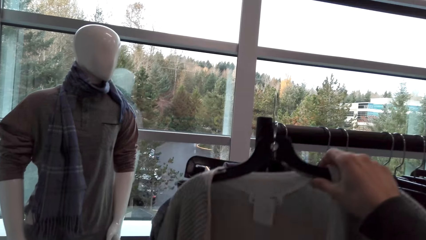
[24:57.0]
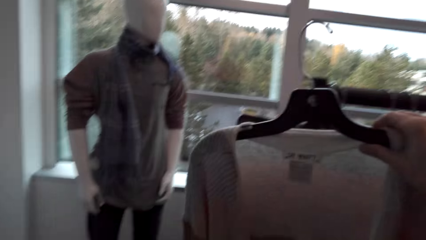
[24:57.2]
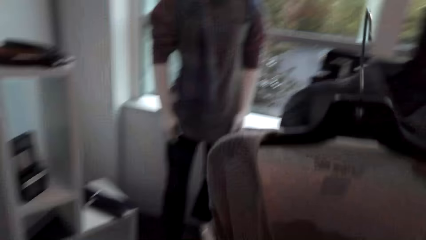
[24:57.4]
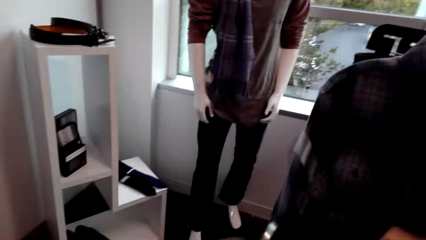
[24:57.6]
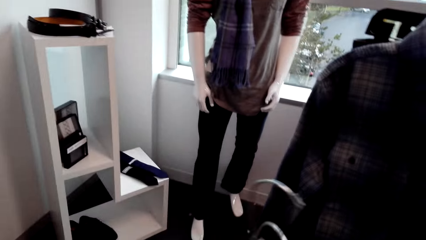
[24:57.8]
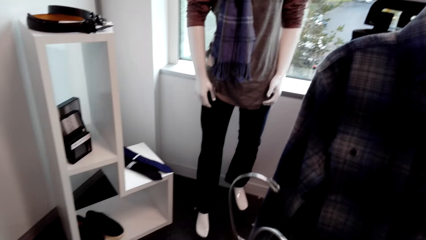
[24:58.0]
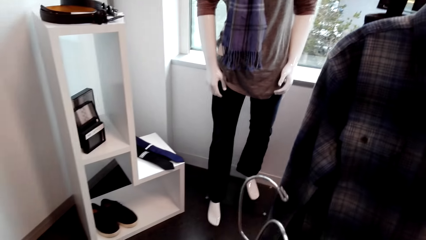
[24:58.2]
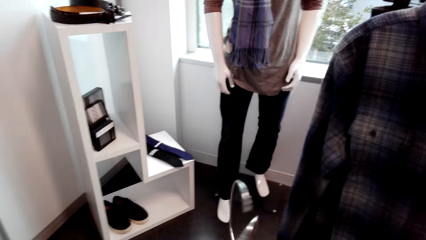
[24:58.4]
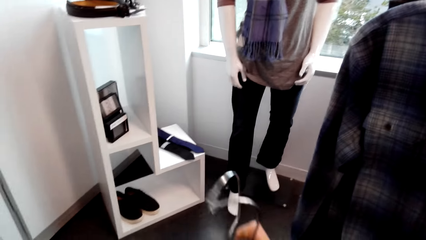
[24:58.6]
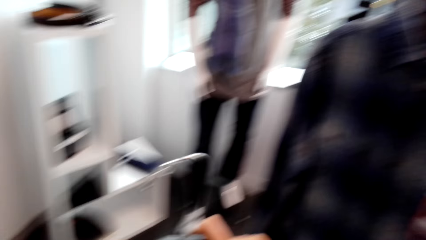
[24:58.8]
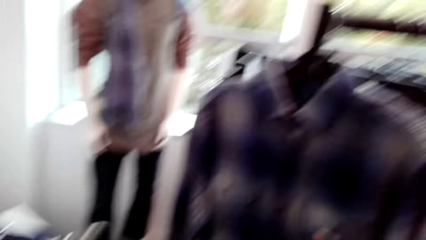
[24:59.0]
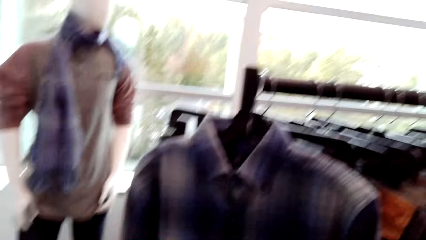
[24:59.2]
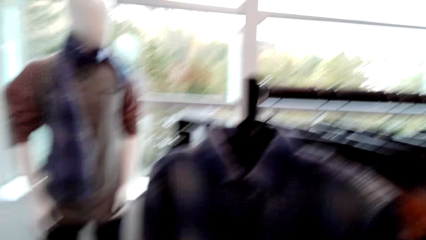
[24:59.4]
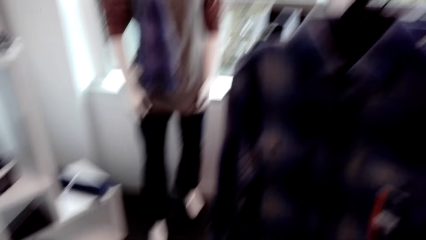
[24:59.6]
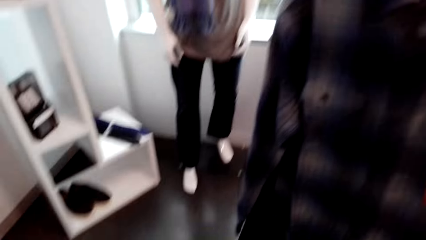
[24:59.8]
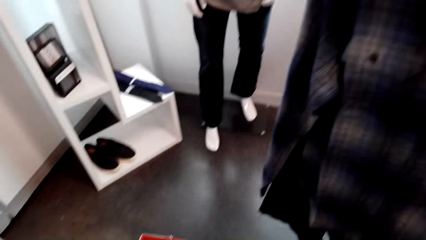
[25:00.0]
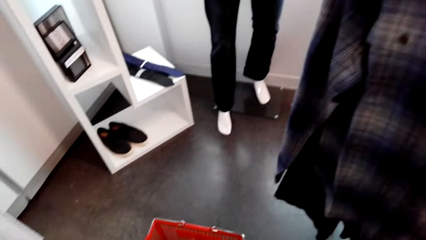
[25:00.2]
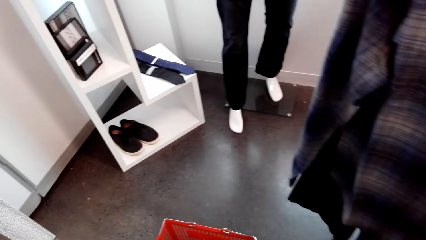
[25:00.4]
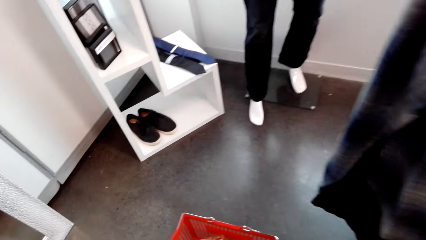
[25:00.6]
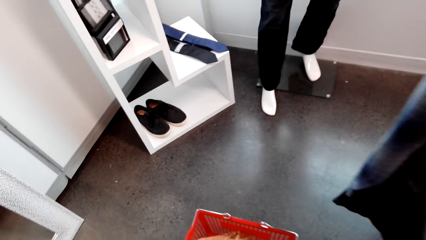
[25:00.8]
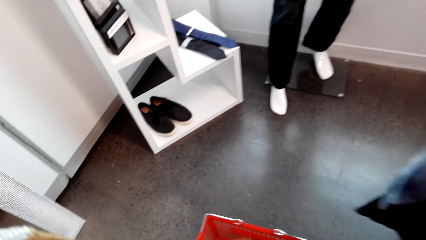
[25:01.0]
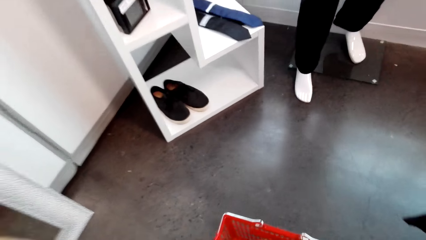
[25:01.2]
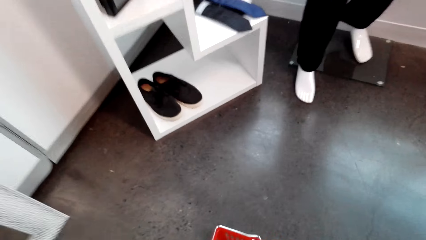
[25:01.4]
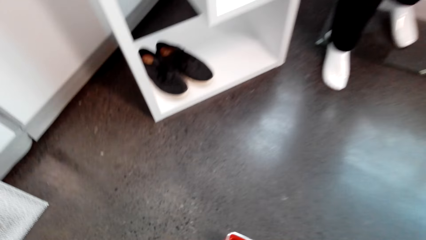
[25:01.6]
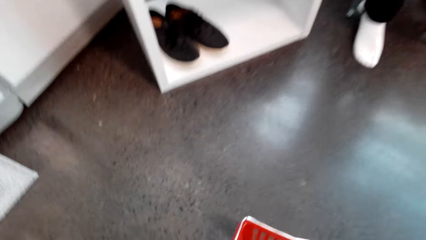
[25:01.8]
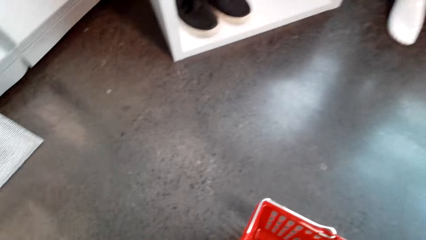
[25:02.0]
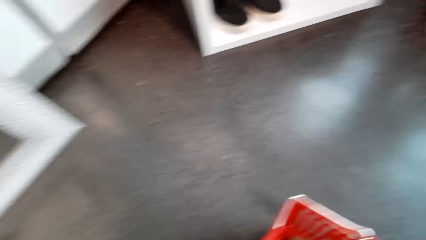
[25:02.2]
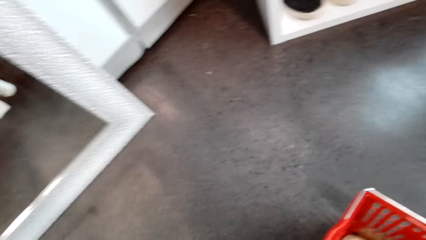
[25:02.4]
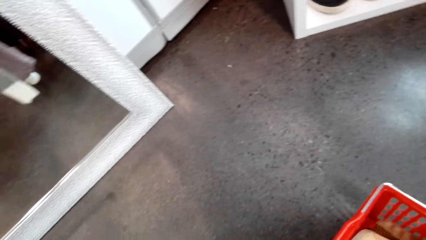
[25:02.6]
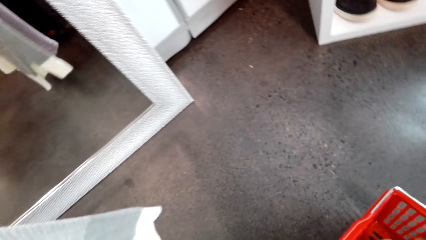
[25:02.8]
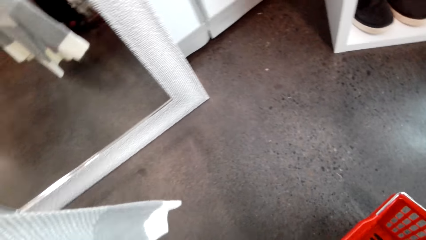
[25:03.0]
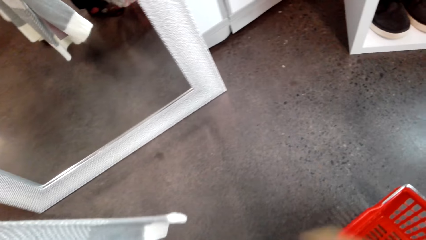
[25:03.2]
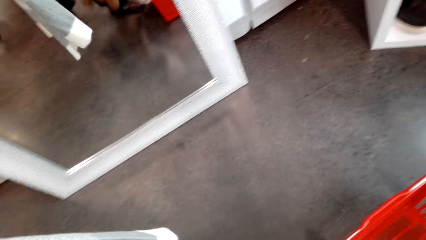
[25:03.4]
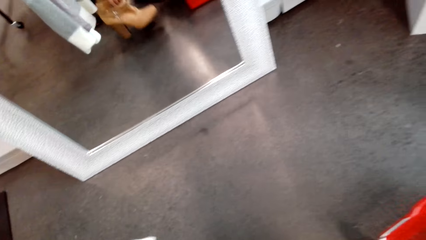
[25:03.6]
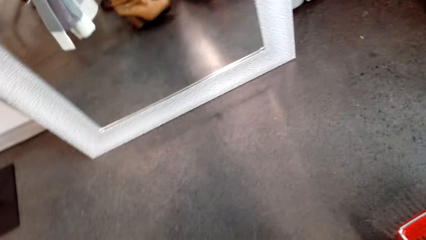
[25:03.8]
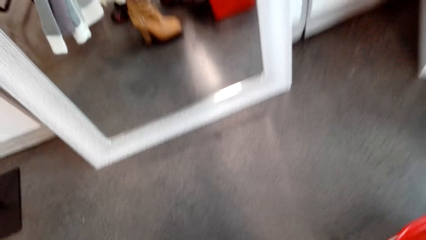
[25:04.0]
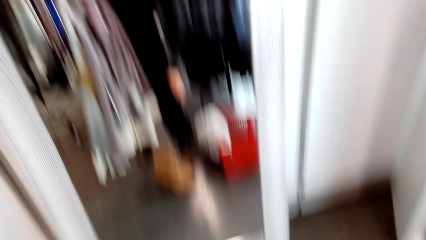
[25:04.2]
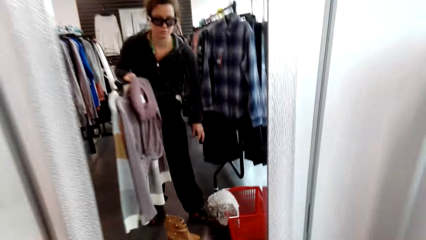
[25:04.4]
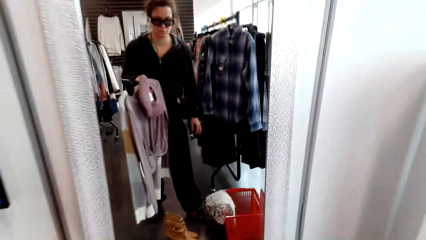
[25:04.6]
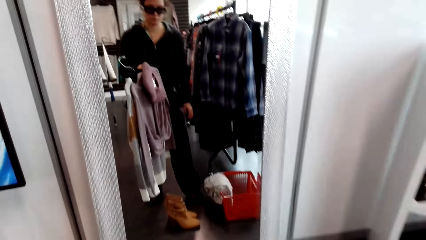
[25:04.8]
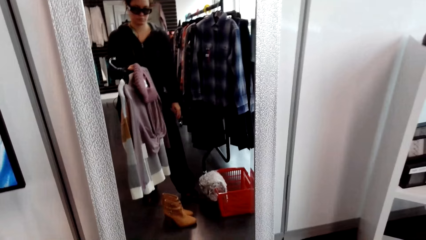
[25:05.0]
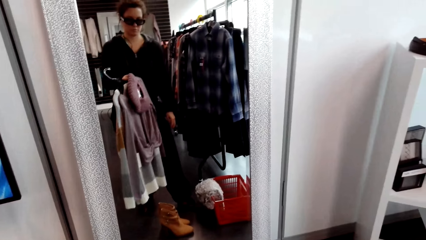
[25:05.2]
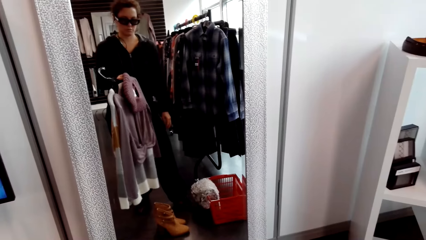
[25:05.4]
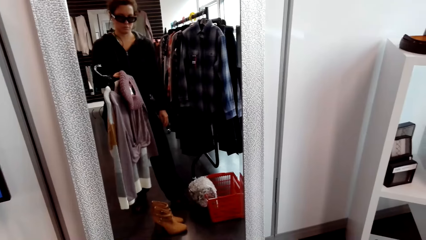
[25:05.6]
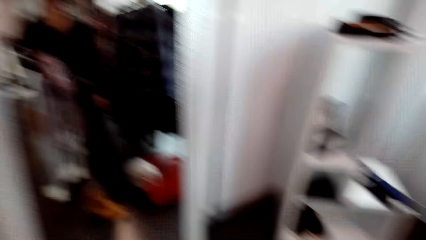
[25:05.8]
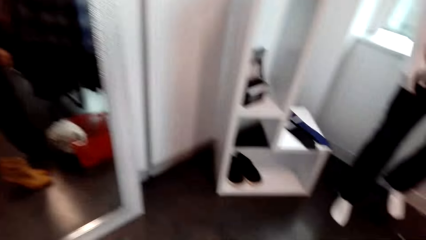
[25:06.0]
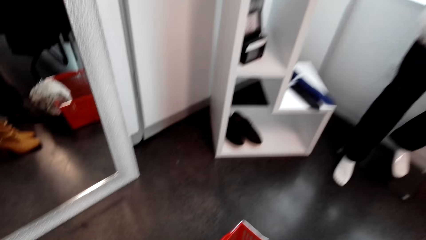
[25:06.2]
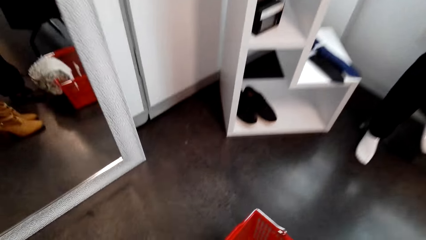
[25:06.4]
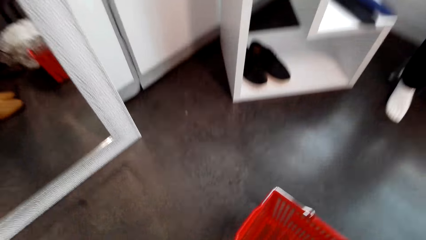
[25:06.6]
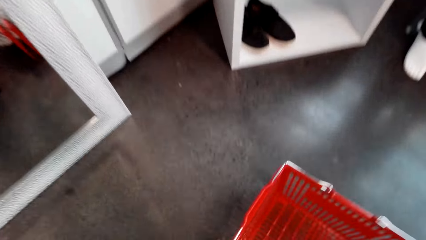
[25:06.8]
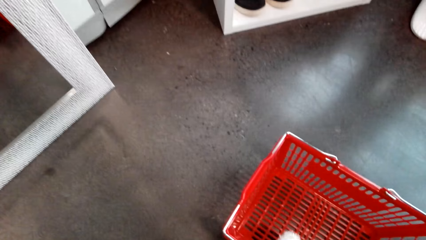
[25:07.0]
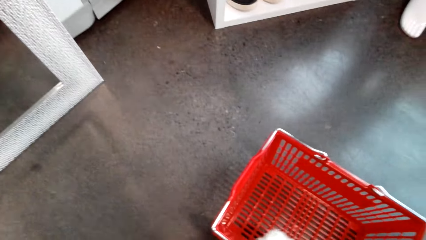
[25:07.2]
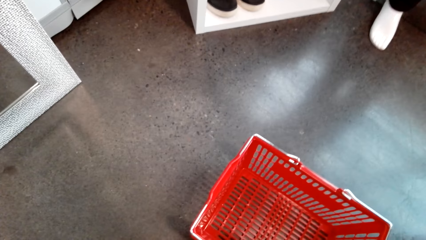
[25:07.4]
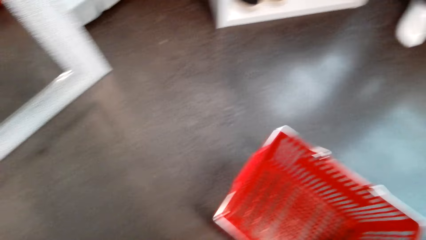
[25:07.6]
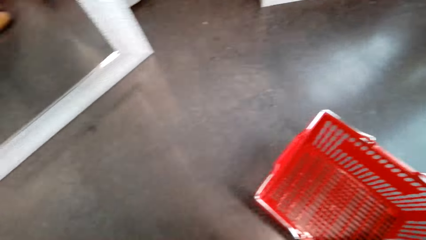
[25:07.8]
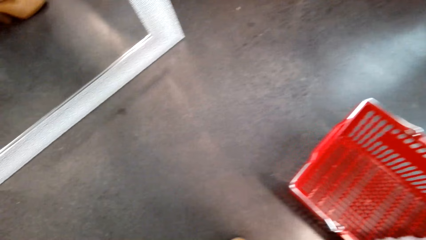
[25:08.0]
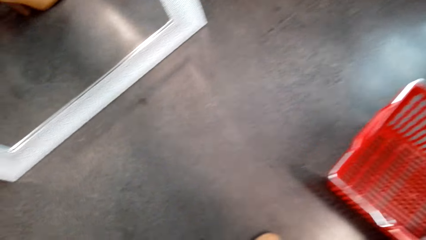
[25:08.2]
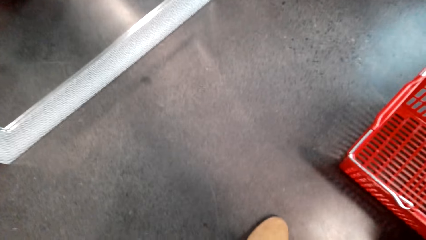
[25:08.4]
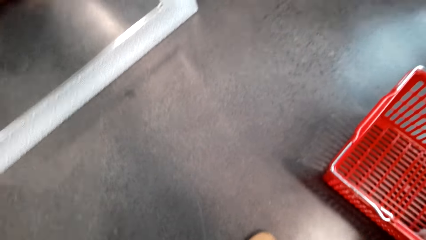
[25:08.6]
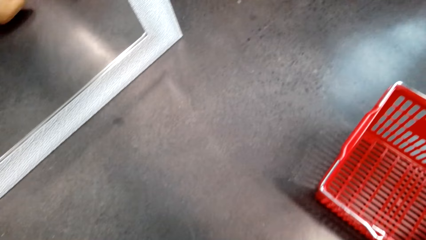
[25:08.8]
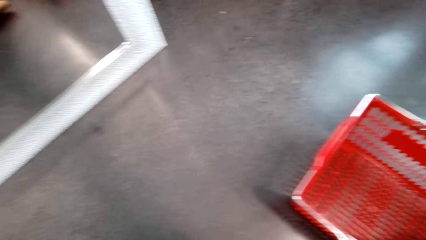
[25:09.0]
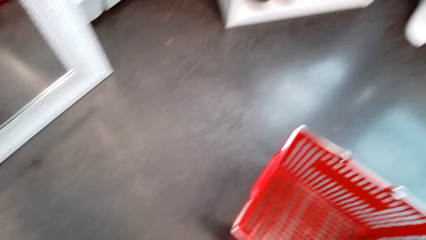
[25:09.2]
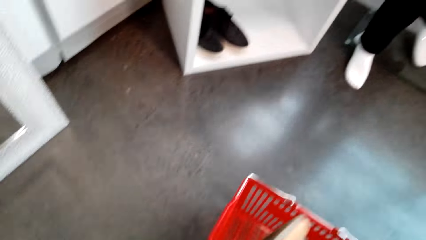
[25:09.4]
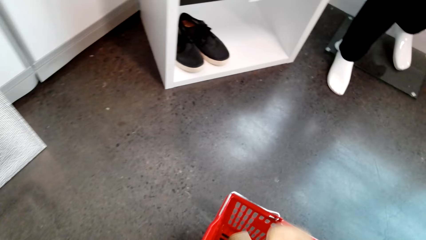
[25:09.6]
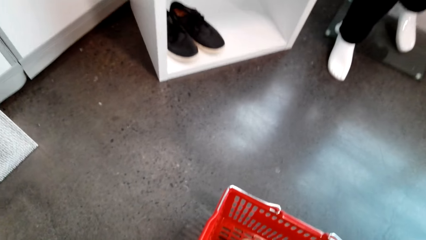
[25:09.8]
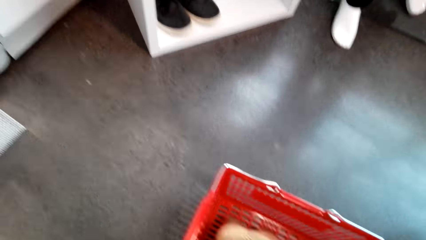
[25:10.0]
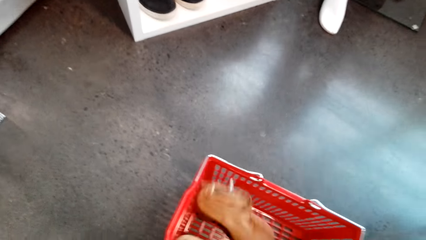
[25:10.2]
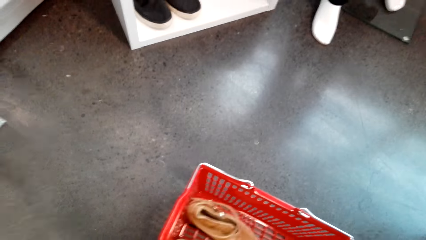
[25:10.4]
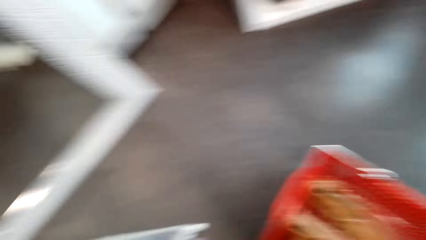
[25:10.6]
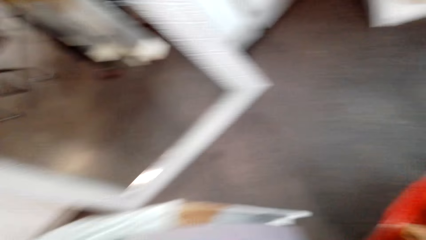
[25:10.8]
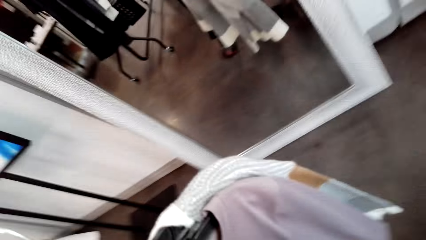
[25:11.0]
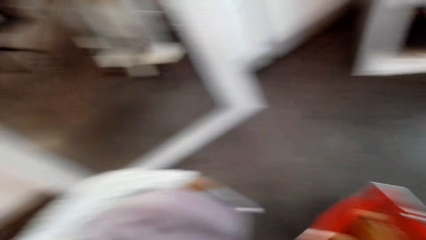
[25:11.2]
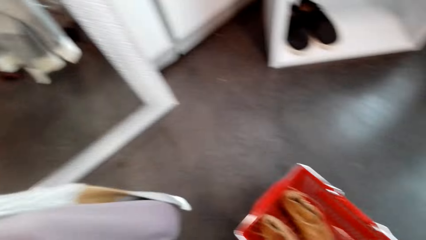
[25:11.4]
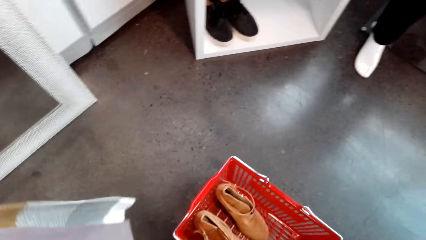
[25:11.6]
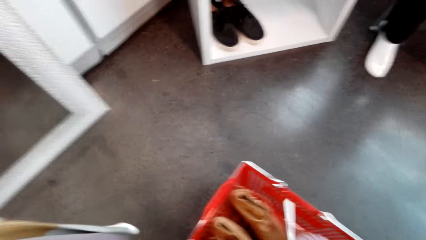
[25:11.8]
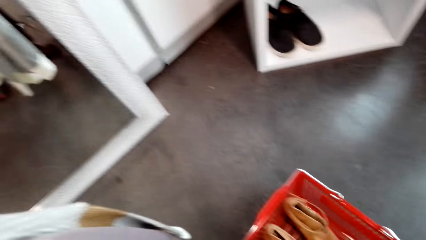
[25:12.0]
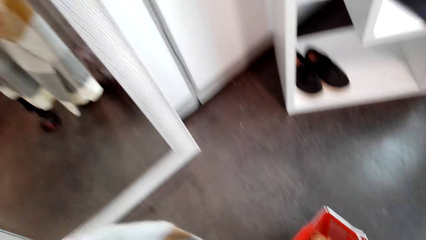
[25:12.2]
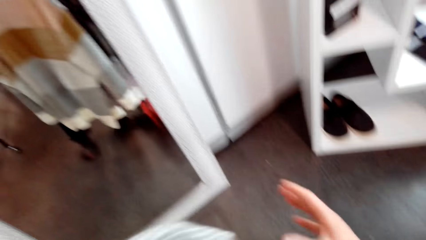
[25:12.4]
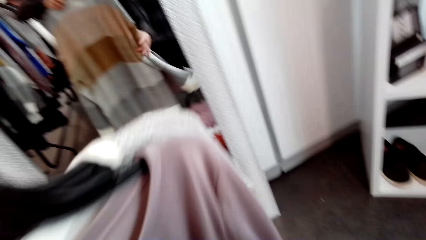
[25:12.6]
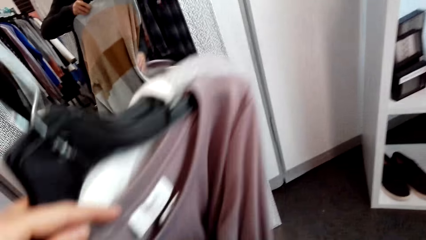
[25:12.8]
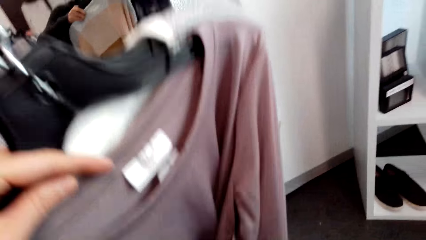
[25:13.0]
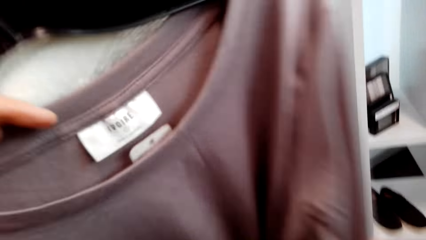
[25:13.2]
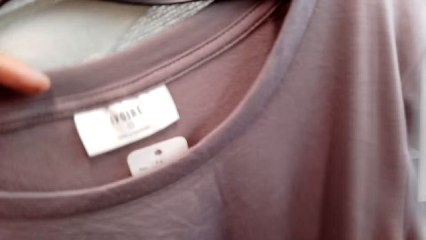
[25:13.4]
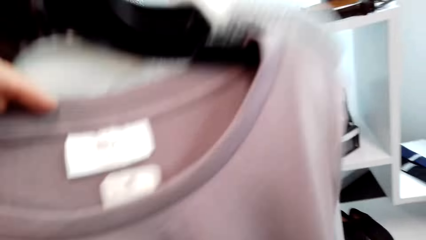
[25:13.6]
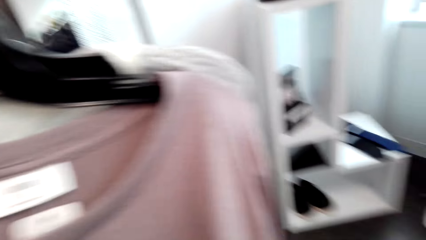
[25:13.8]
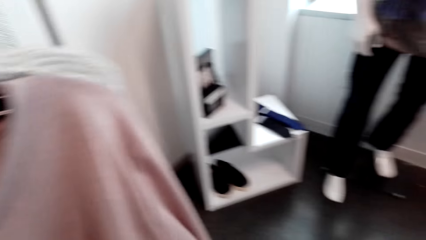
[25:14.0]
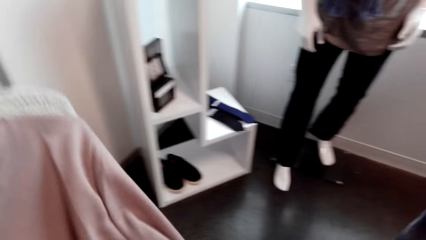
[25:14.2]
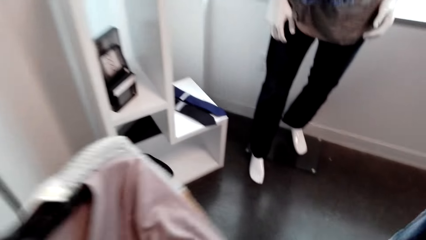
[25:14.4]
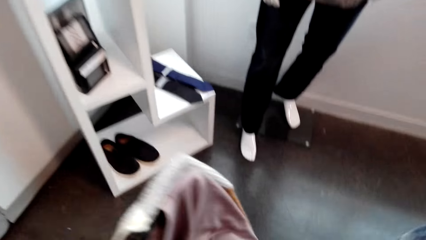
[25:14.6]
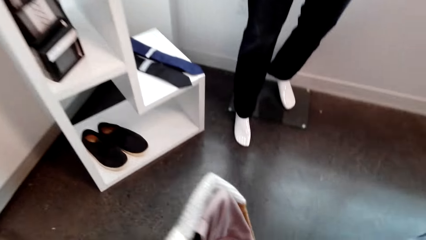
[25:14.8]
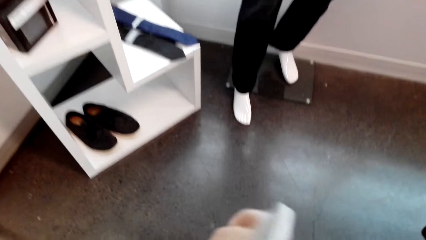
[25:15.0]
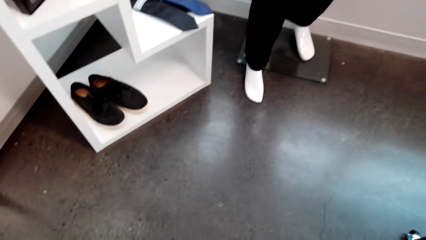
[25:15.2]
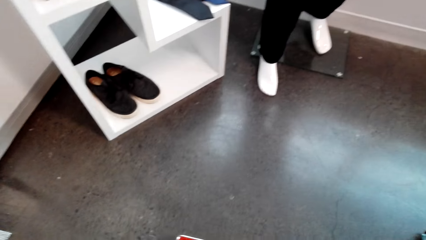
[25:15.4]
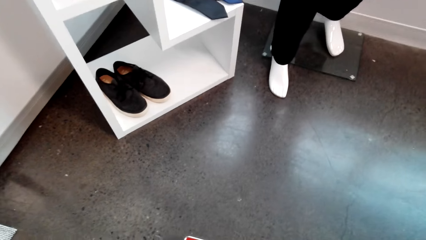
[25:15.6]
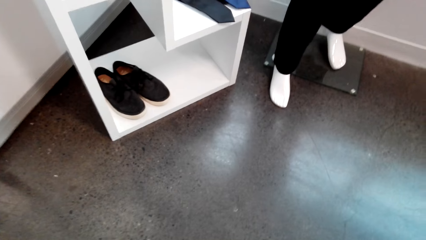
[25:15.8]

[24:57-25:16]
The camera wearer picks the sweater. They unhang a hanger. They walk around. They hold the sweater. They place something in the basket trolley. They lift the blouse.
